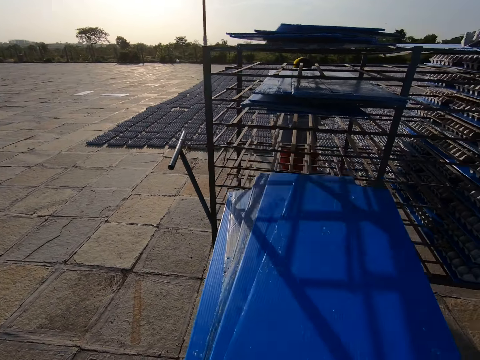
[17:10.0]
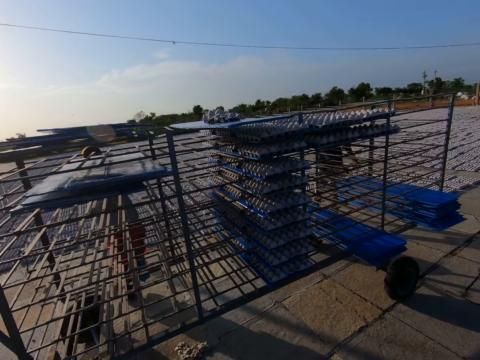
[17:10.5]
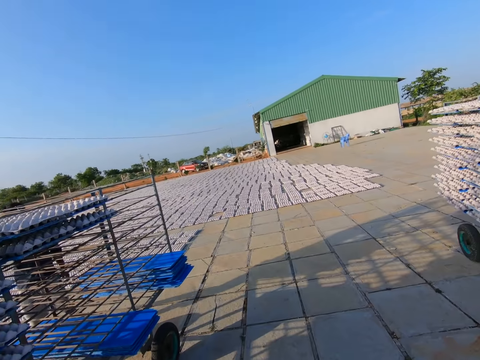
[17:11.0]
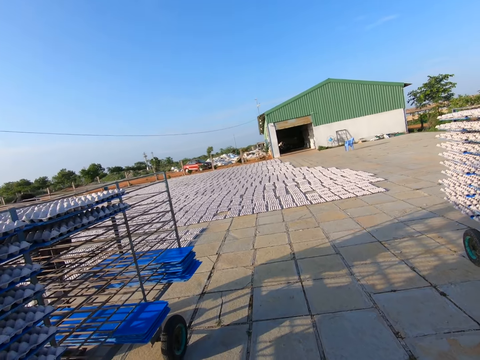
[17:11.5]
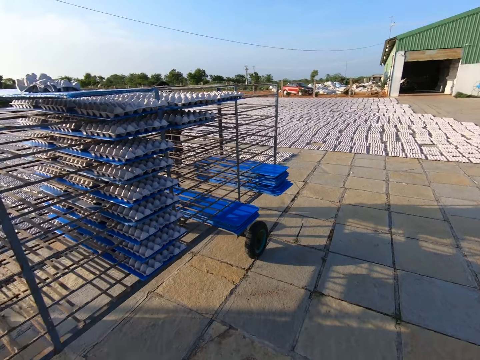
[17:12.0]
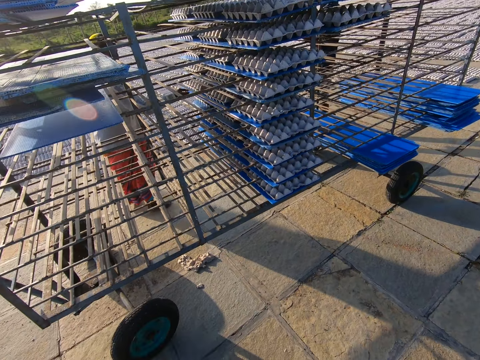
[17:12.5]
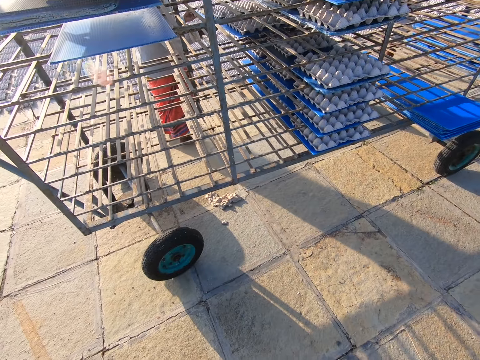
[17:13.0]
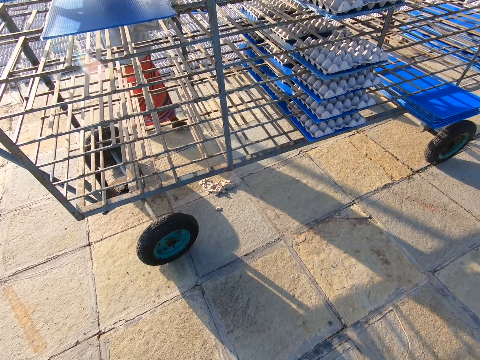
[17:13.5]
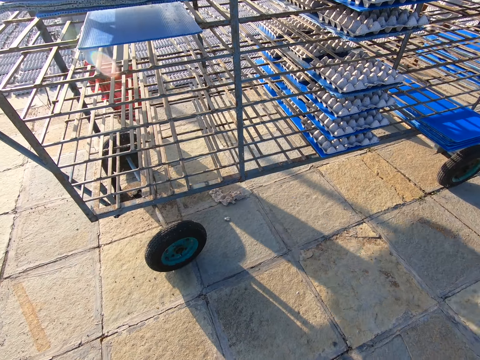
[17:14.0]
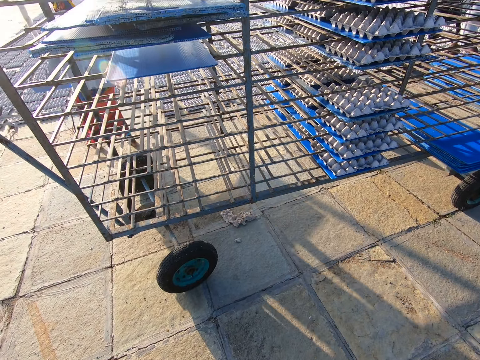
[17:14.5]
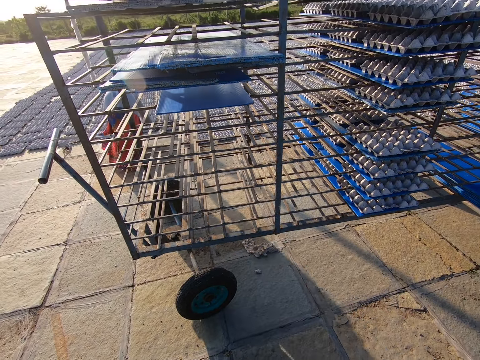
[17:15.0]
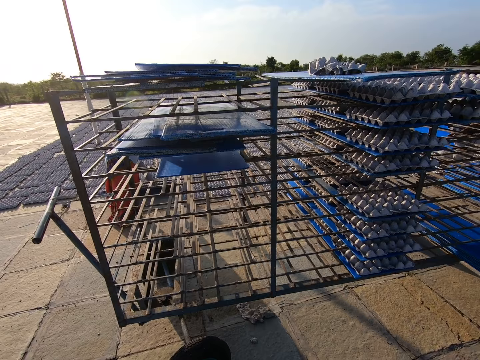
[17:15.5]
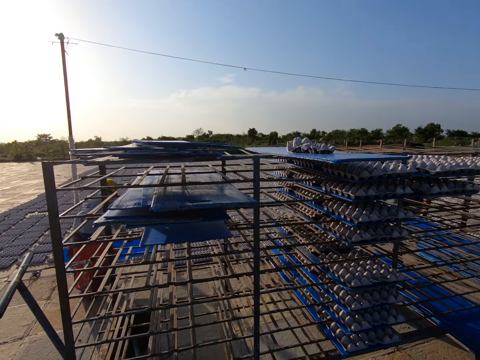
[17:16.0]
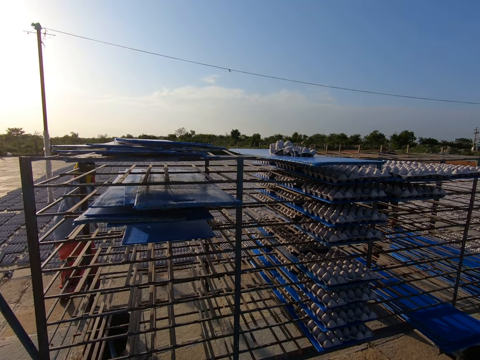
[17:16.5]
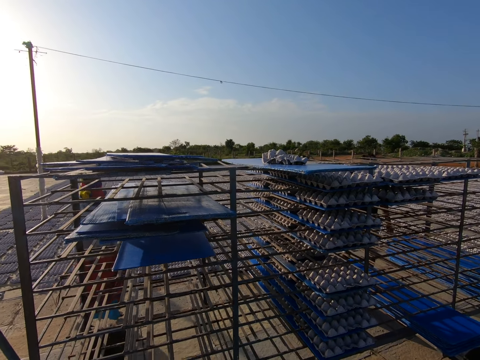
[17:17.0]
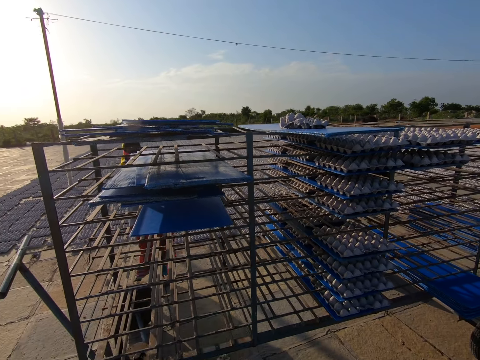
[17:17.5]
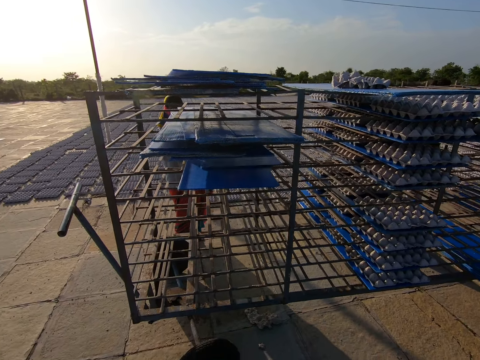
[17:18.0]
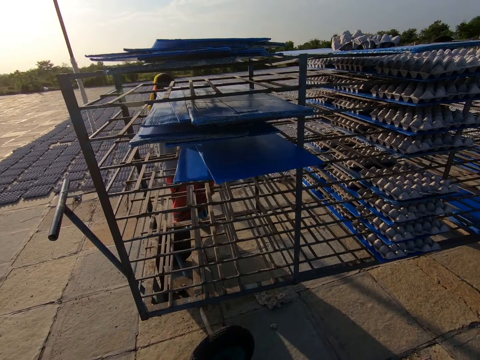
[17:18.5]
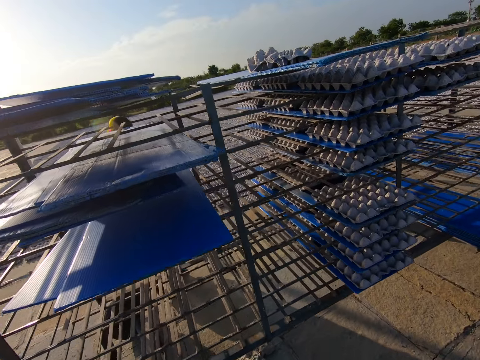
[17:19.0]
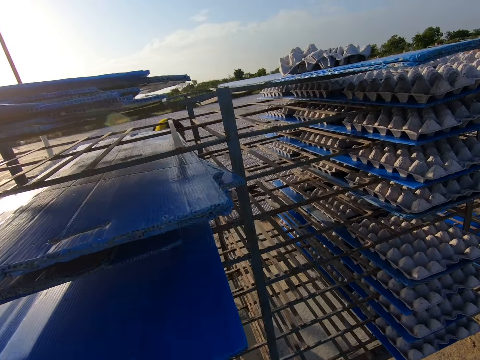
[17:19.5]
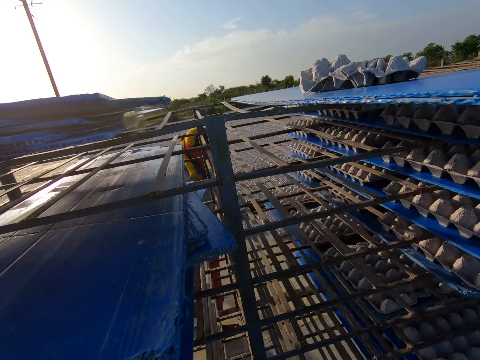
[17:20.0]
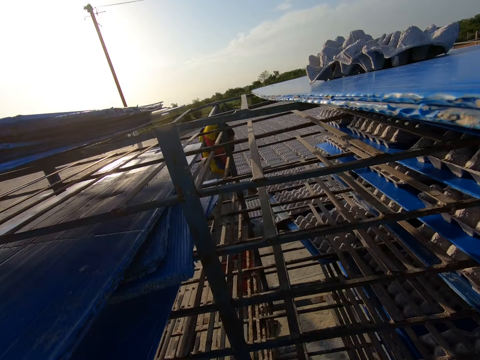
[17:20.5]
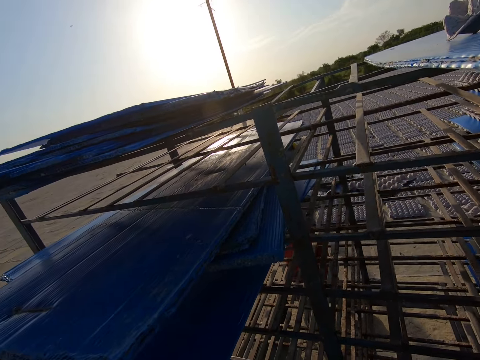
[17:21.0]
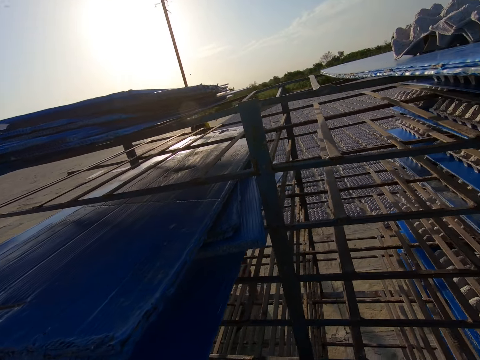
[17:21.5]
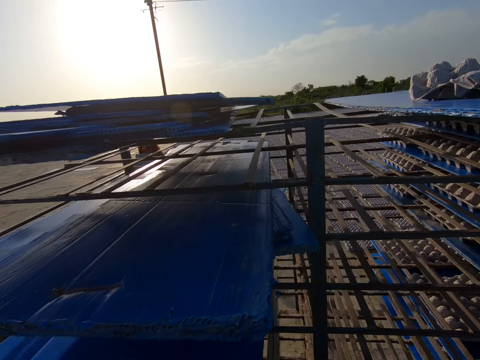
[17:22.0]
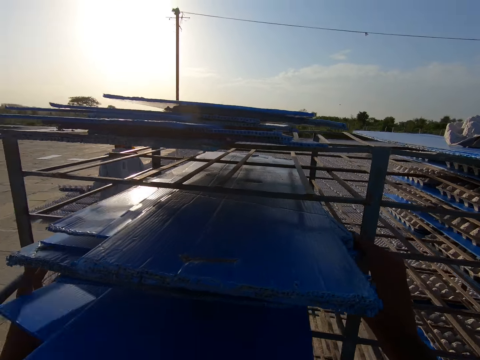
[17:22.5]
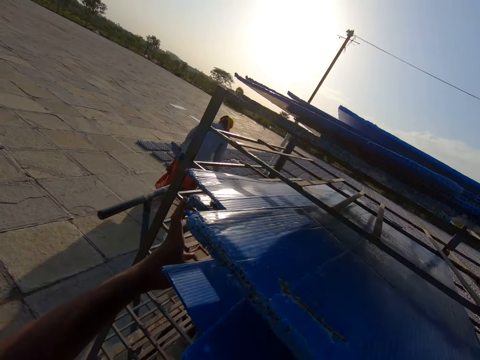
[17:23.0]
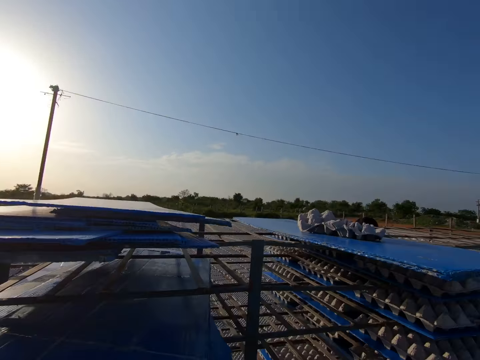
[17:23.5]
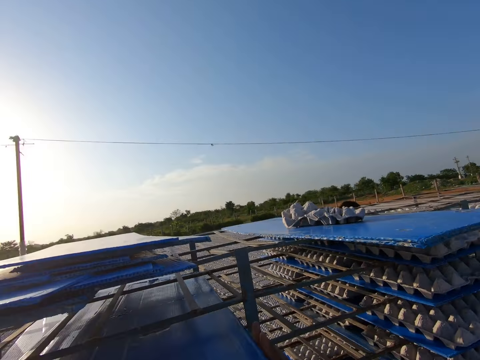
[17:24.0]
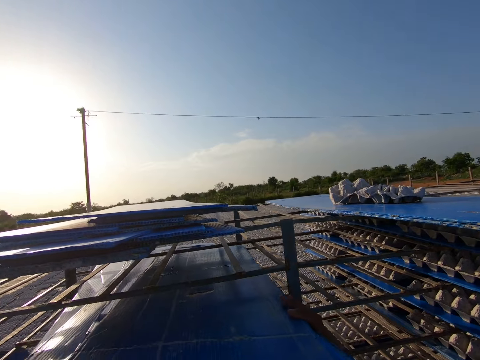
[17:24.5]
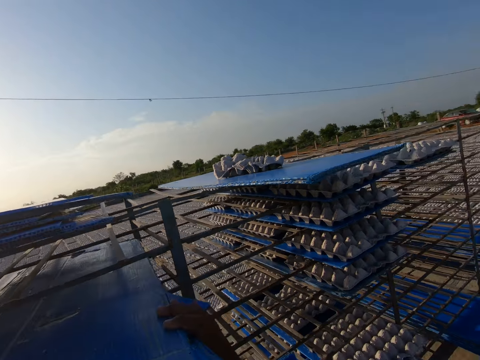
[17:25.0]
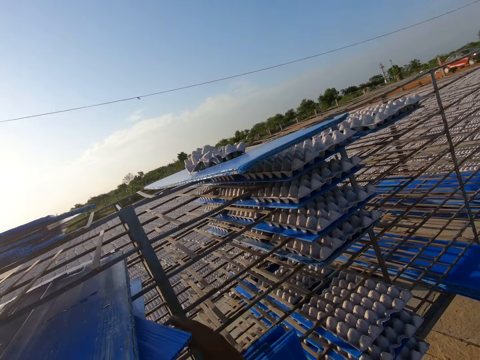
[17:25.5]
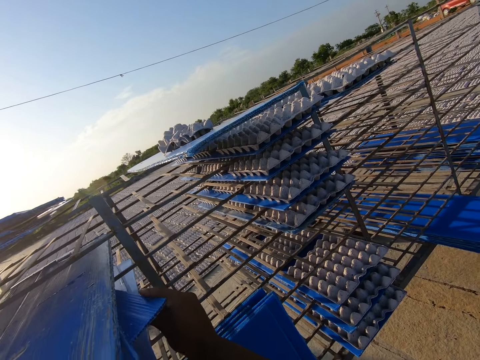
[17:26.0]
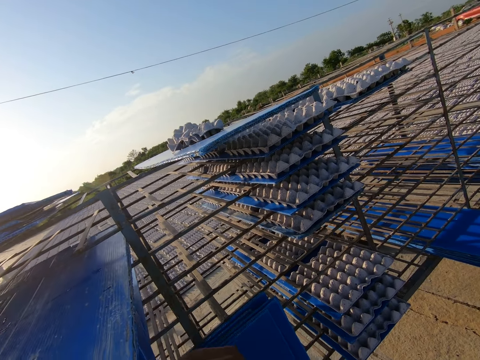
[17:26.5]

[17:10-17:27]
The camera wearer looks aside. A man picks up a tray of crates from the rack with both hands. The man drops the crates from the tray on the ground with both hands. The man drops the tray on the rack with both hands. The man picks up a tray of crates from the rack with both hands. The camera wearer pulls out plastic boards on the cart. They arrange the trays on the rack with both hands.

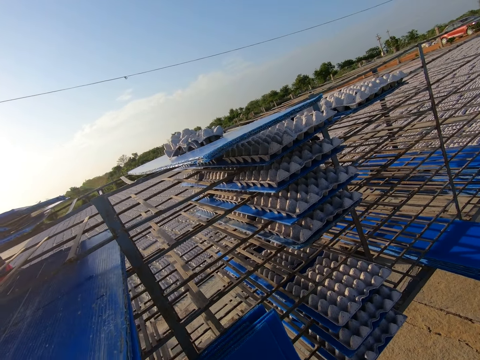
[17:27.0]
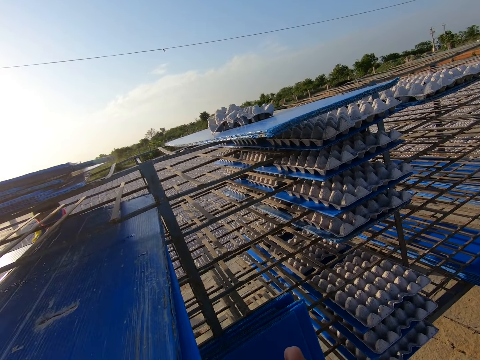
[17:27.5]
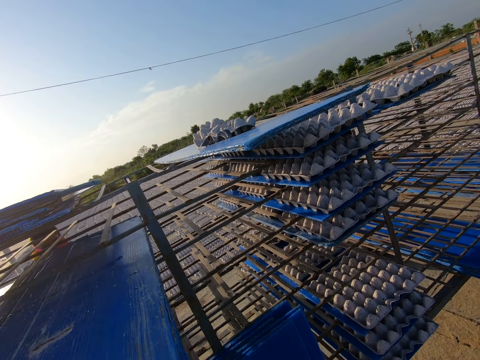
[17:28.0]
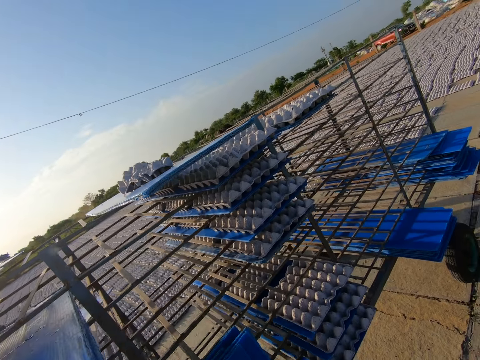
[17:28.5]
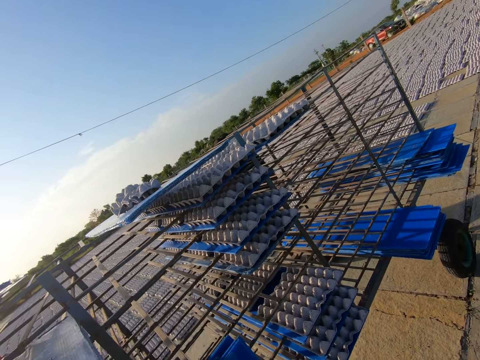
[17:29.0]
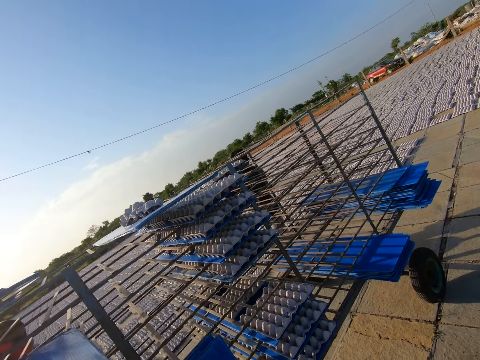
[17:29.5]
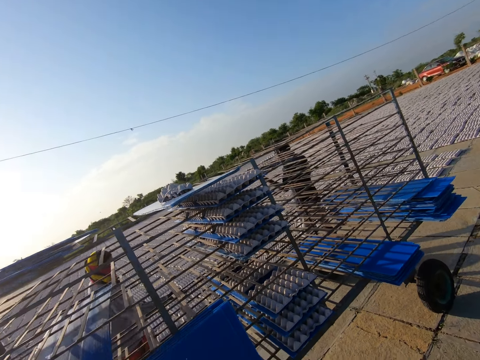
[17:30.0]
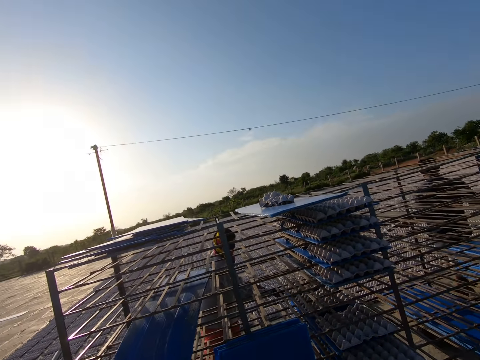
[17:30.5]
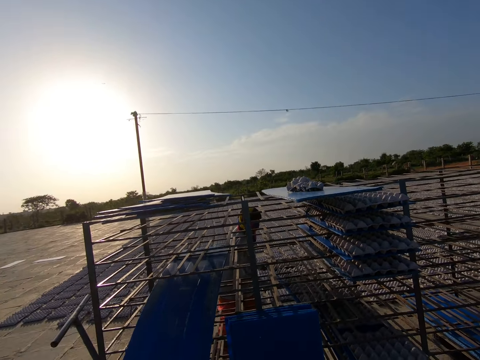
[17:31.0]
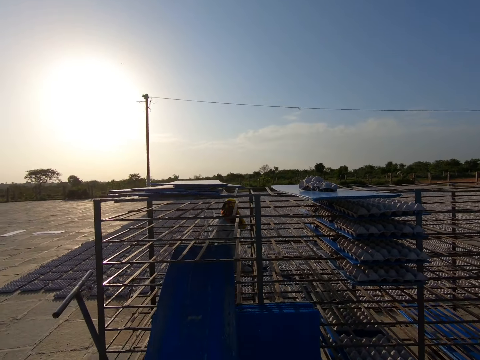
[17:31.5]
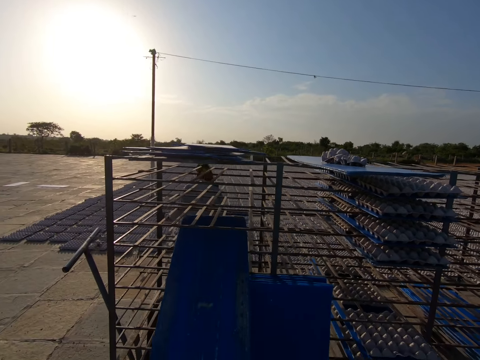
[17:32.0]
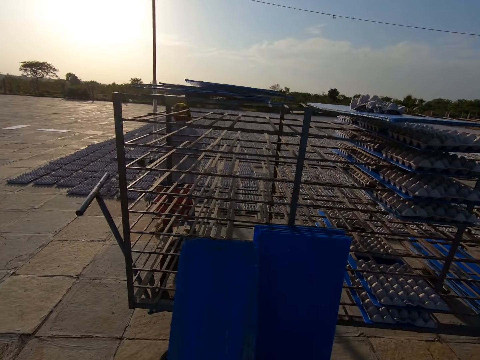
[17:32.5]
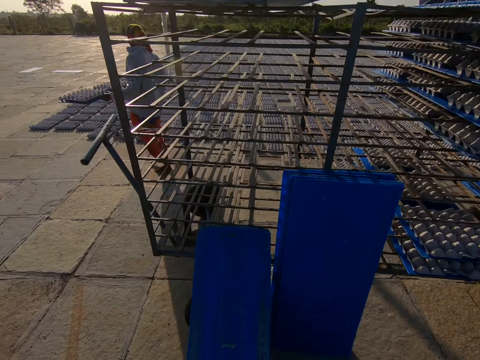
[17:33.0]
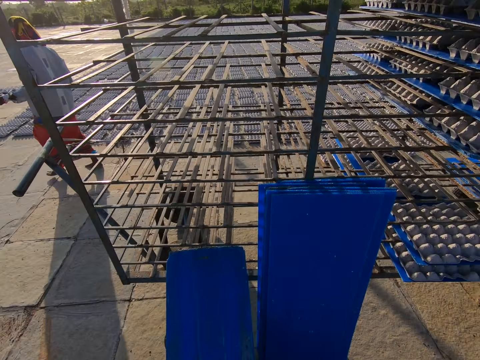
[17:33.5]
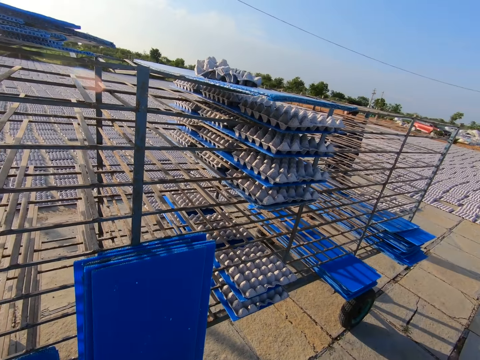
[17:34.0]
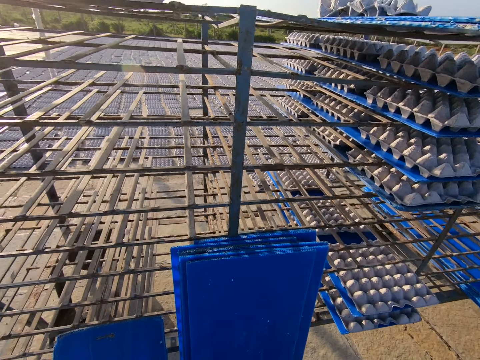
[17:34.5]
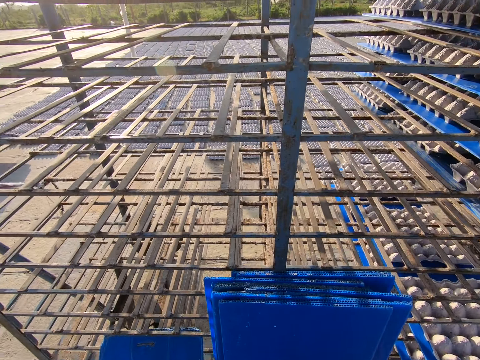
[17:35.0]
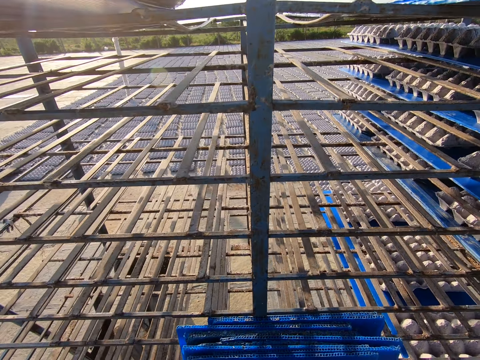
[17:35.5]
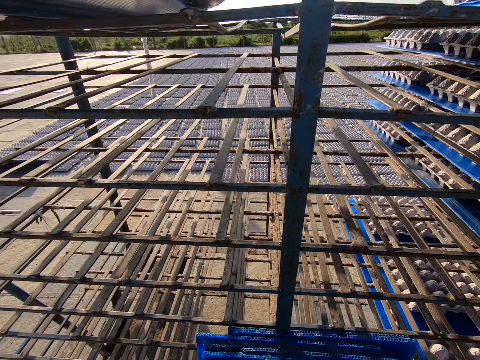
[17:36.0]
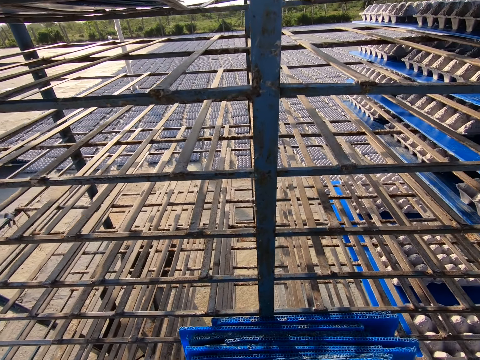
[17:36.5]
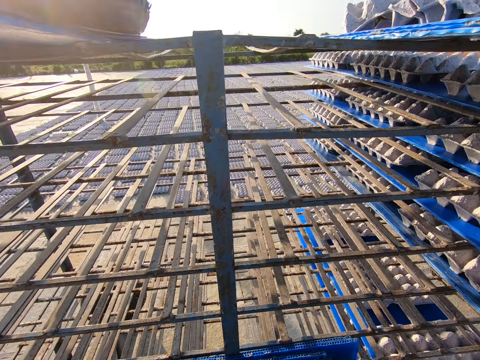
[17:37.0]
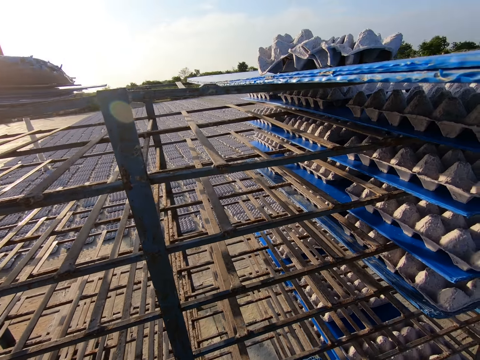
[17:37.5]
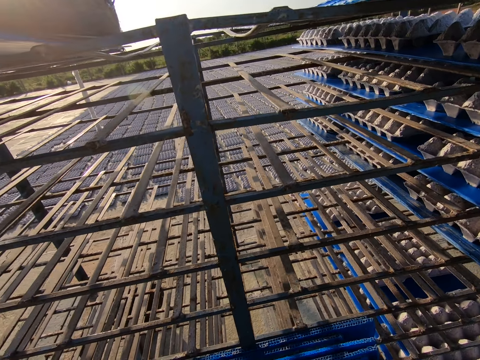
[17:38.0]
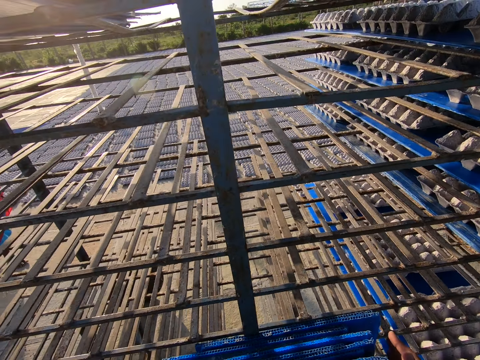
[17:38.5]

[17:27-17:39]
A man picks up a tray of crates from the rack with both hands. Another man picks up the tray of crates from the rack with both hands. The camera wearer picks up some trays from the rack with both hands. They converse with the first man.
